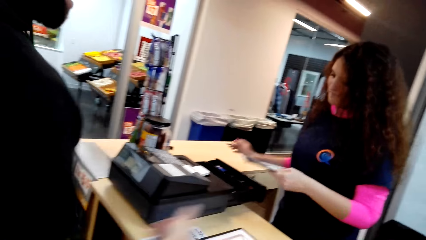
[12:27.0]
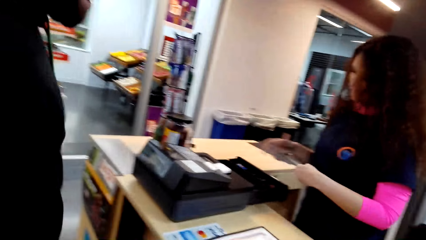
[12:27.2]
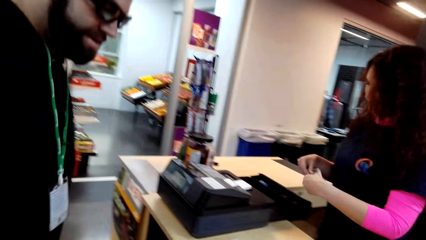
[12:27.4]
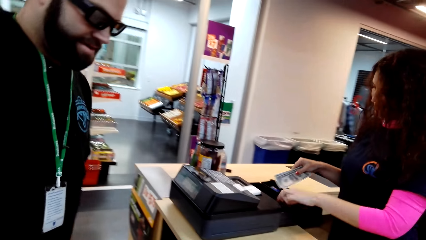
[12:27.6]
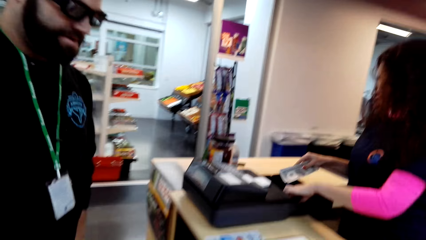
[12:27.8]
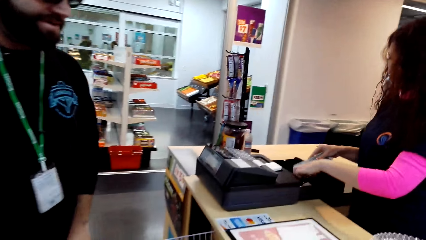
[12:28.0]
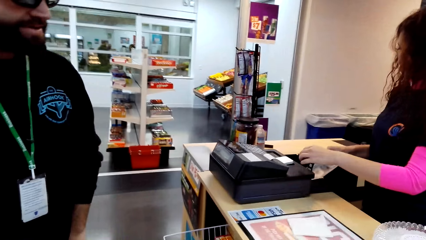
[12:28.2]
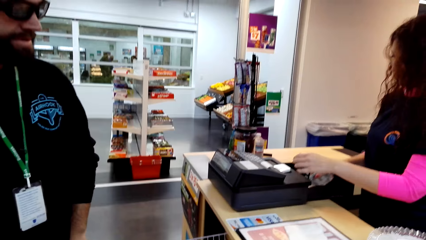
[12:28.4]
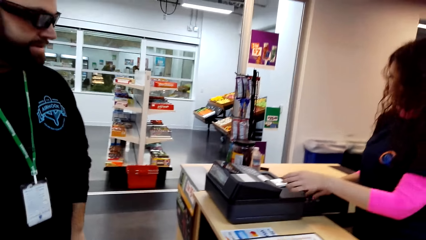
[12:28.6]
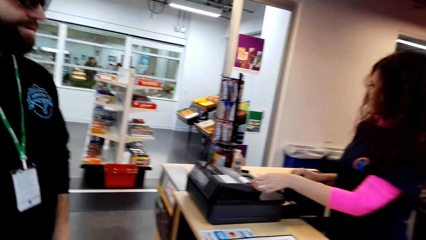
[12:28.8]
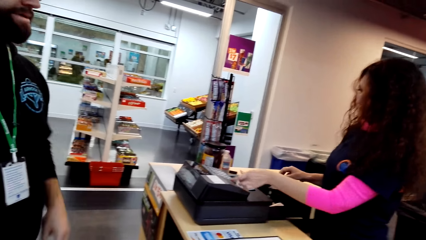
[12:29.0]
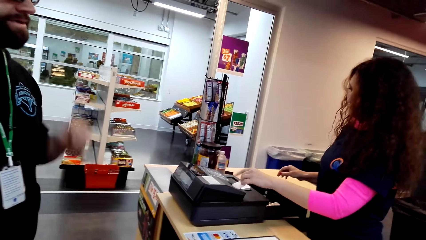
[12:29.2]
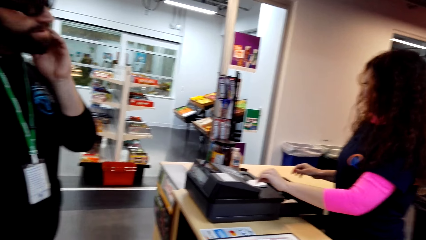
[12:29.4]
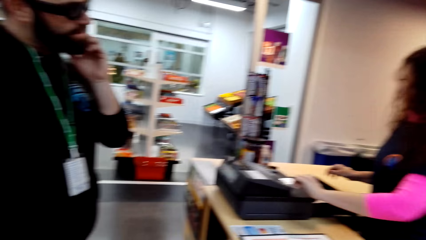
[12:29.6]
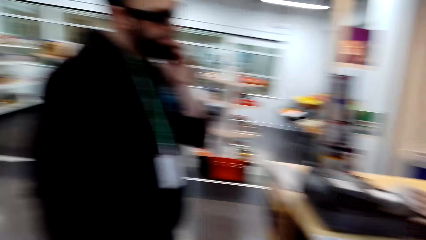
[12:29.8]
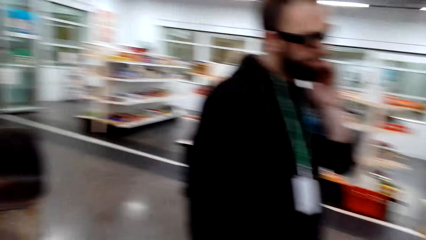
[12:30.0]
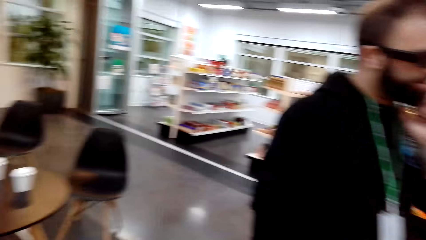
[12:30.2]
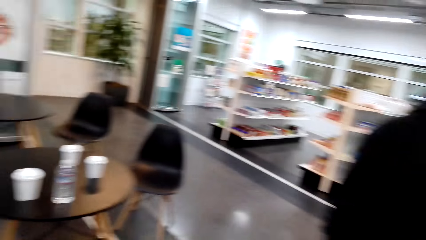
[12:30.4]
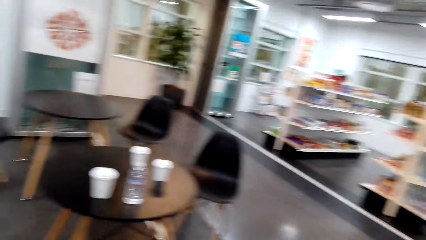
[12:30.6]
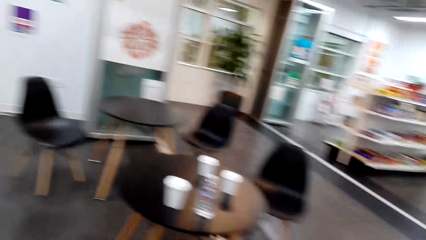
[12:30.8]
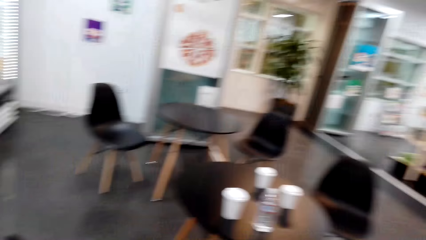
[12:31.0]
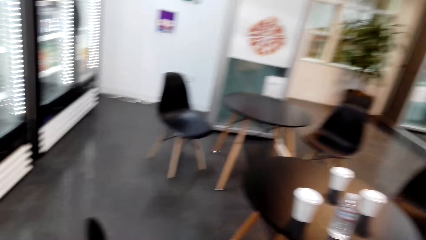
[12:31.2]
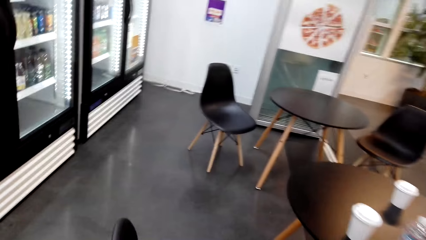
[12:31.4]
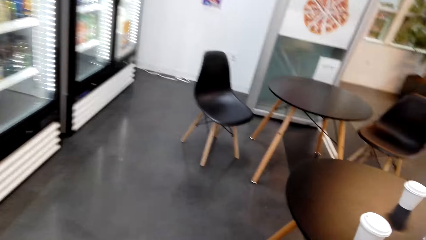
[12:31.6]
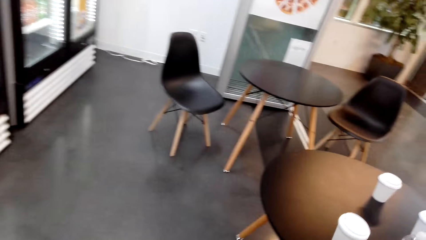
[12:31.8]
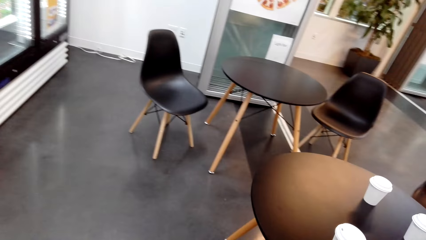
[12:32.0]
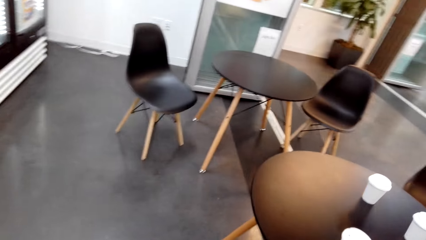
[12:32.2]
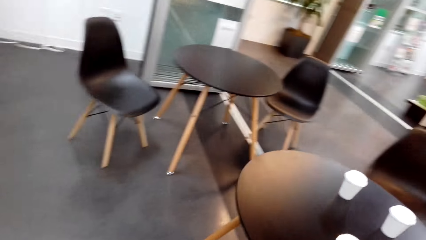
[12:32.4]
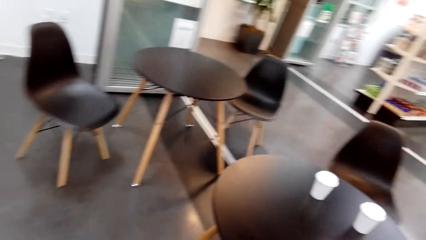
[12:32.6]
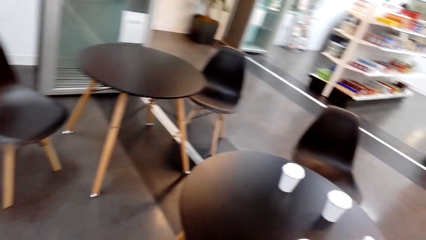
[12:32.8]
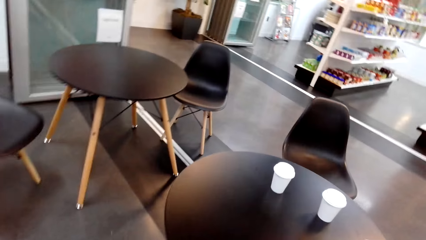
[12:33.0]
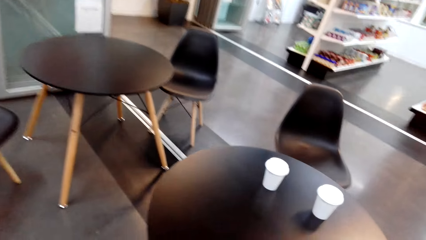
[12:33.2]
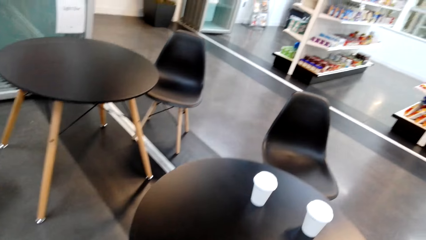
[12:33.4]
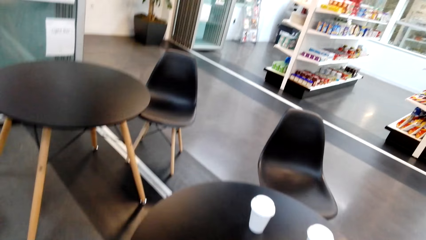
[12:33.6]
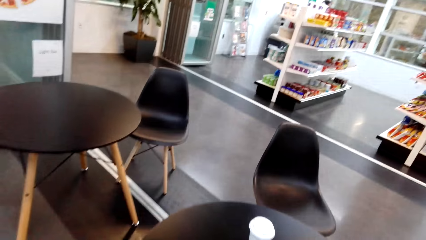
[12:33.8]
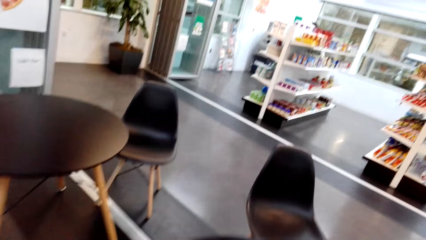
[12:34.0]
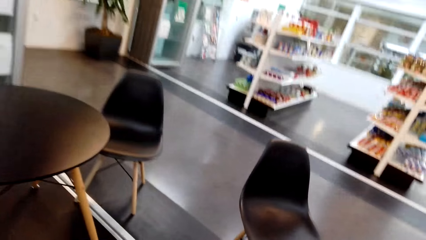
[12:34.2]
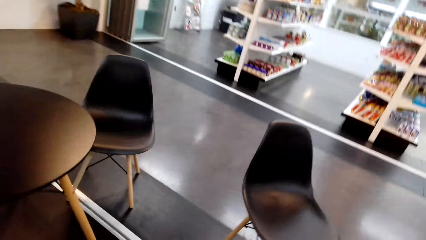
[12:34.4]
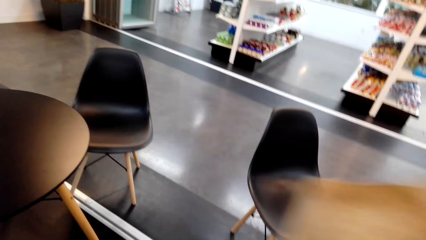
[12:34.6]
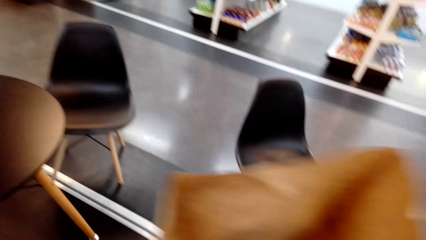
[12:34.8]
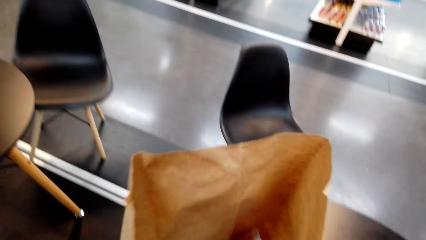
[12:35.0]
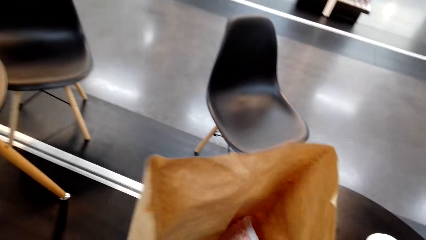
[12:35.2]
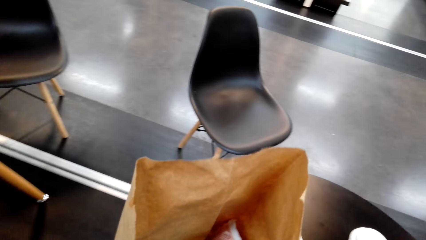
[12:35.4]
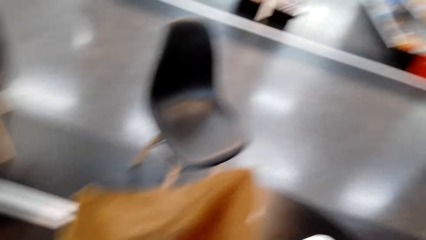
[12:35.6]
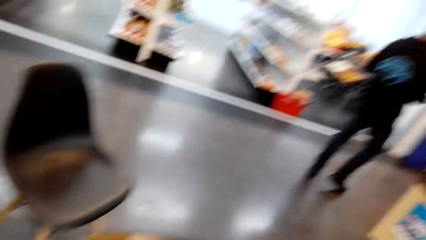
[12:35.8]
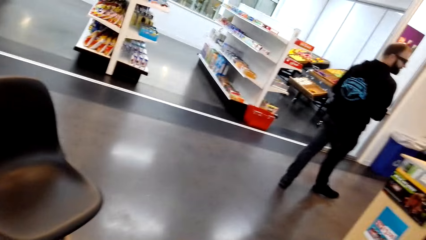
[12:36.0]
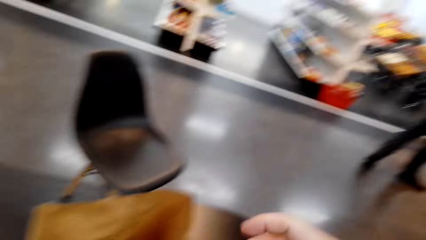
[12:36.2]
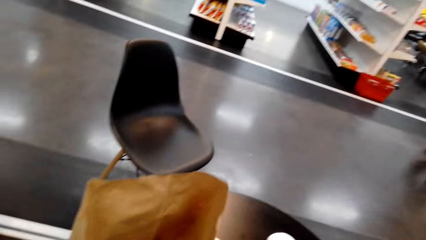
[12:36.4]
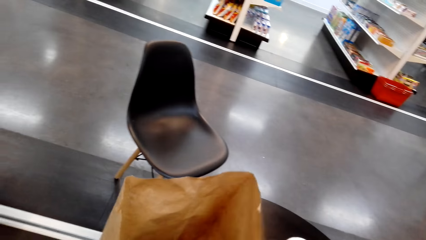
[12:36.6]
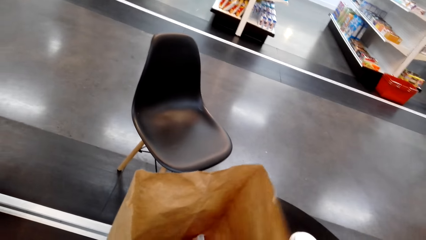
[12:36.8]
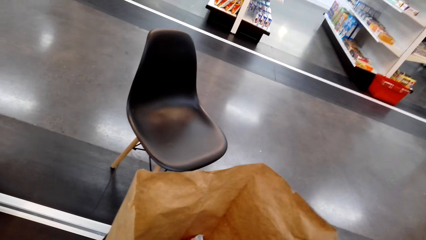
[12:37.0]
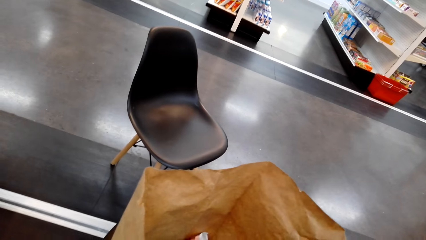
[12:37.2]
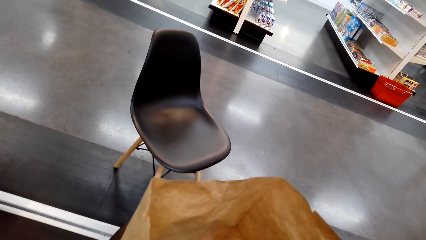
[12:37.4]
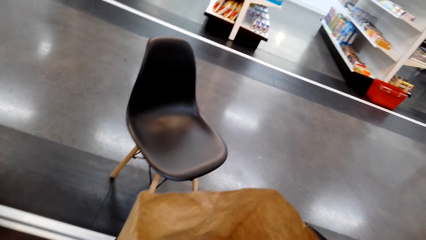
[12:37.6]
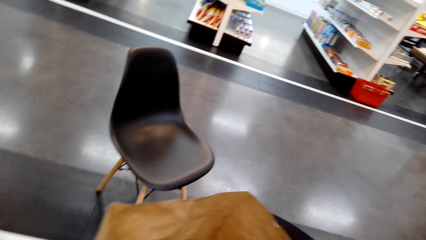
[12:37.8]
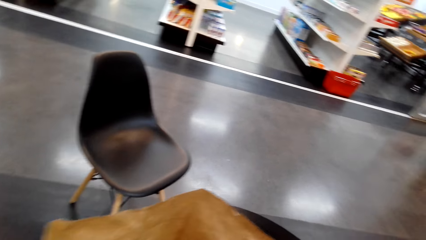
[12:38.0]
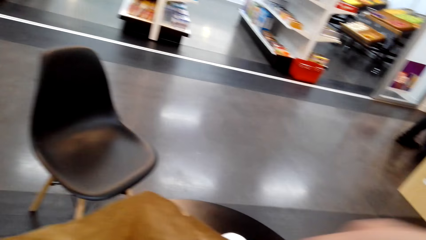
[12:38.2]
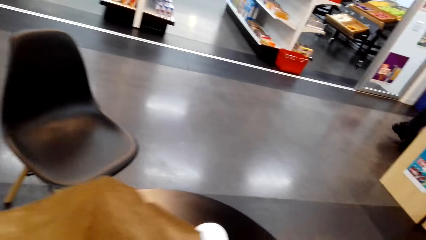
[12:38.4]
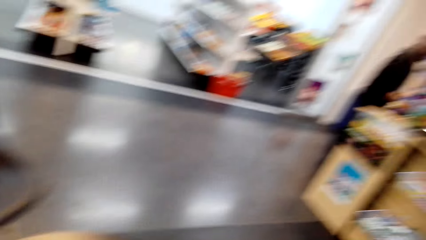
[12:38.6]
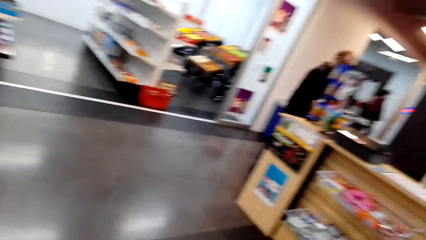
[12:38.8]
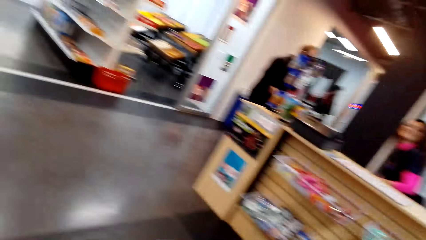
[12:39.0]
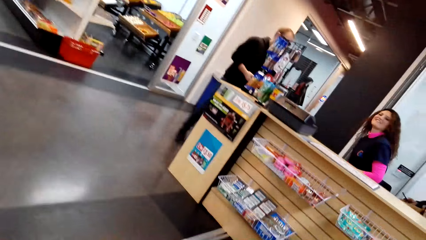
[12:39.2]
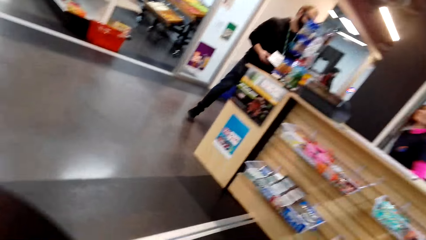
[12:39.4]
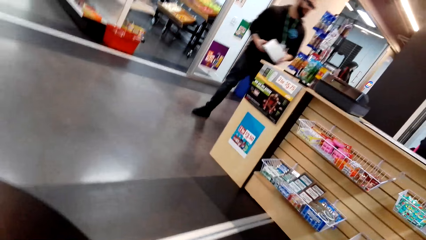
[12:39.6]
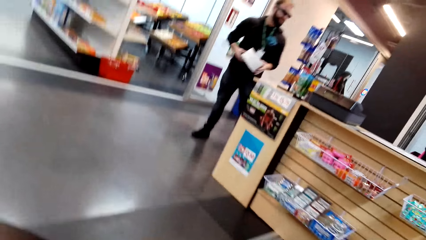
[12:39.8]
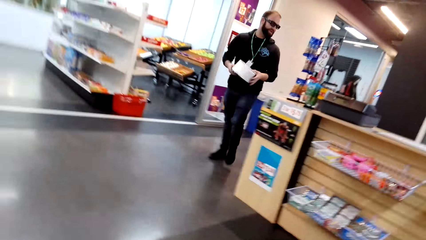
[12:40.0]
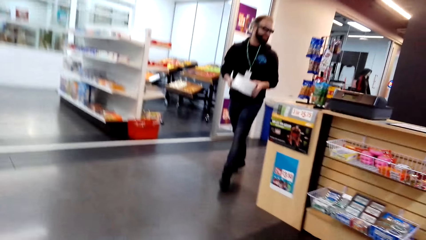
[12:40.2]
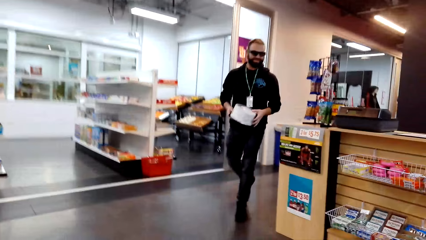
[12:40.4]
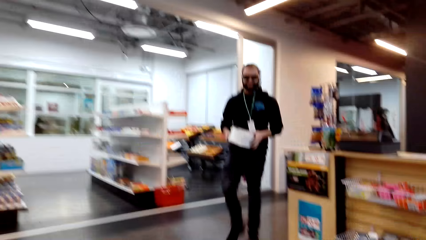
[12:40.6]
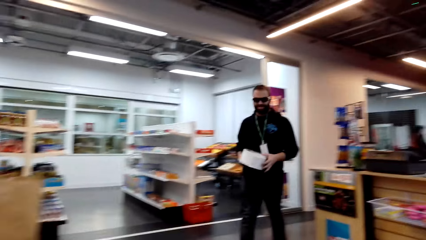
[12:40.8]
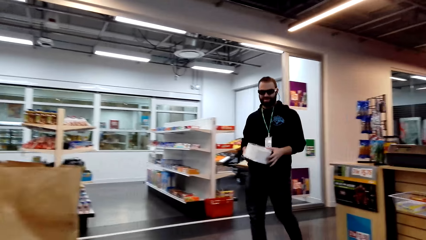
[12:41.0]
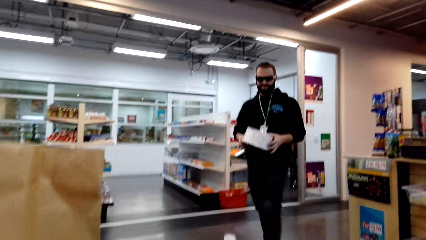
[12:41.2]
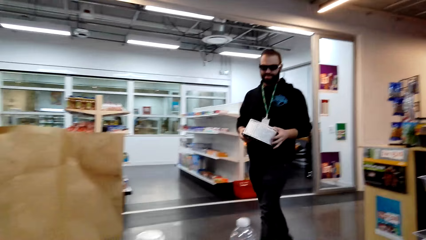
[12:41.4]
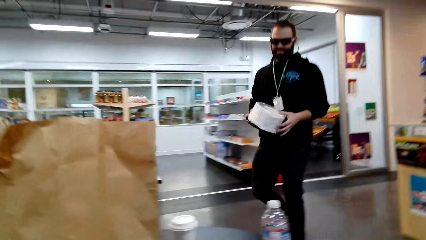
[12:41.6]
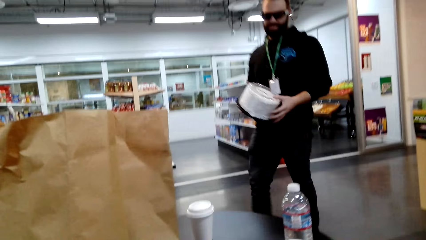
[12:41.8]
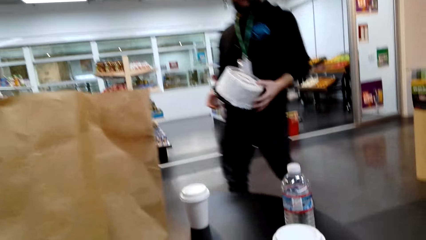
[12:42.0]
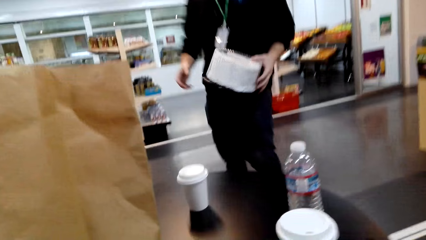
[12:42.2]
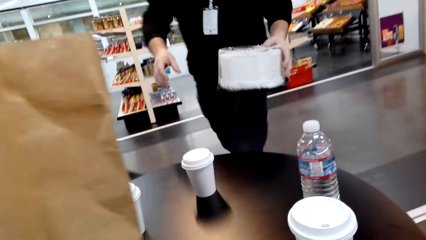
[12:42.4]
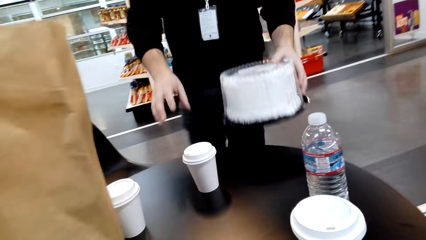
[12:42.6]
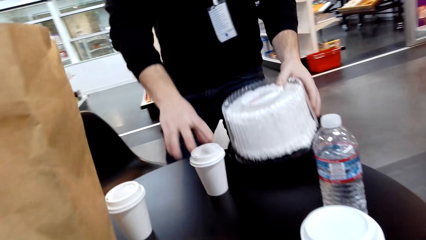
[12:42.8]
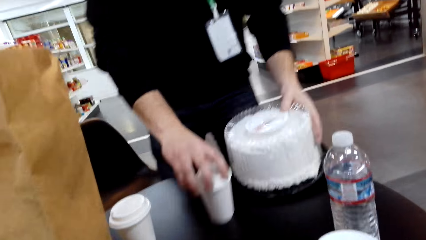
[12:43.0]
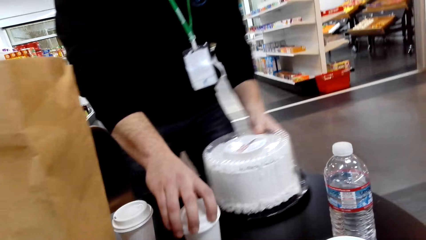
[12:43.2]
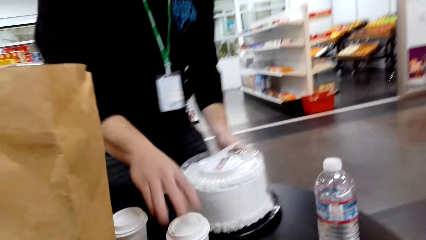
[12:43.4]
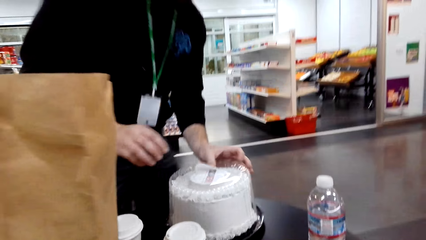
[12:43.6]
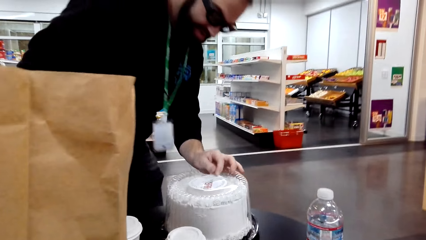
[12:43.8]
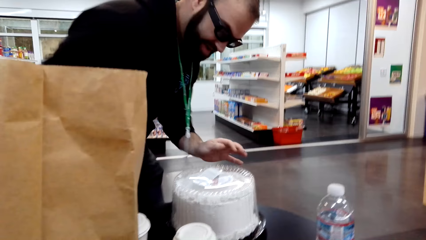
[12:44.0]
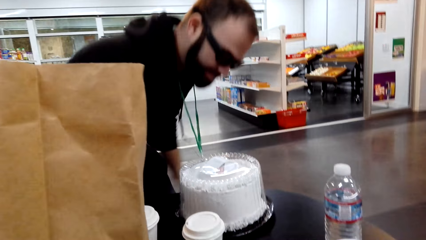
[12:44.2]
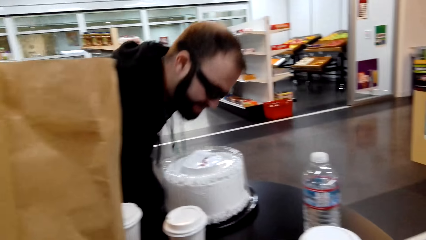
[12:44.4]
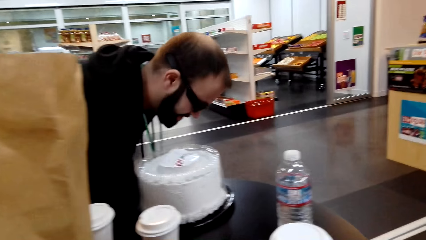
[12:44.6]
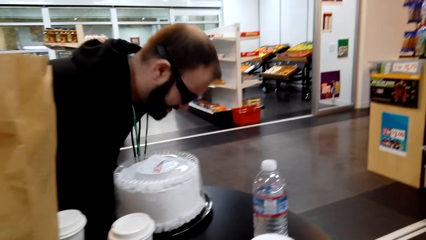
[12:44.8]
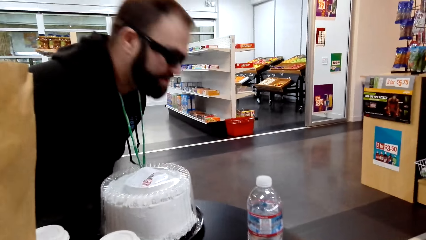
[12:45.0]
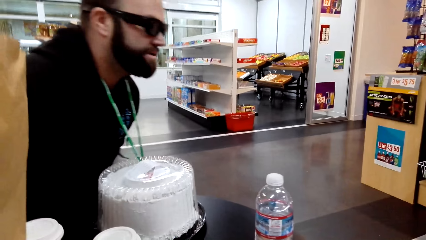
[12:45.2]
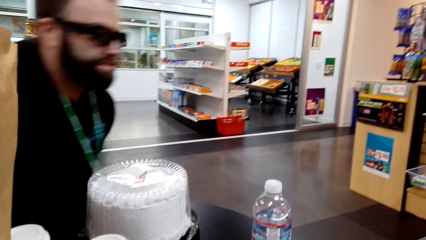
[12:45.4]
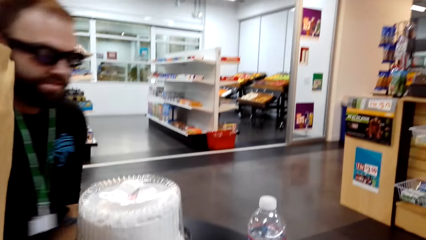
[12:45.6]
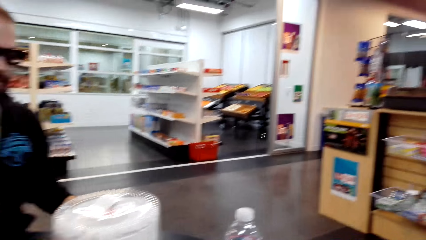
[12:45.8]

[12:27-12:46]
The lady receives the money from the man. The lady lifts a clip. The lady puts the money in the drawer. The man scratches on the cheek. The lady tears a receipt. The camera wearer walks around the store. They put the shopping bag on the table. They look around. The man moves around and picks up the cake. The lady talks to the man. The camera wearer dialogues with a person. The man puts the cake on the table, moves a cup and sits down.
